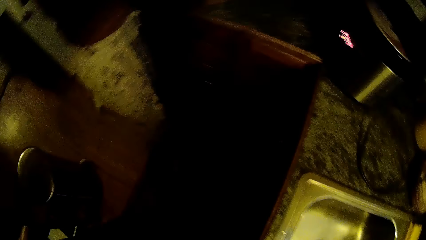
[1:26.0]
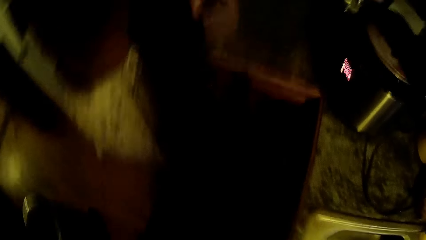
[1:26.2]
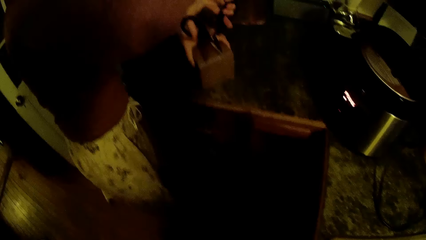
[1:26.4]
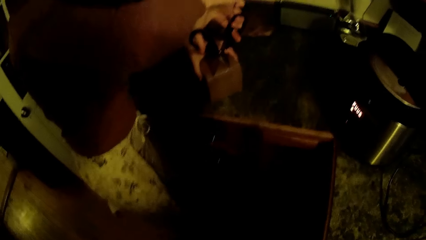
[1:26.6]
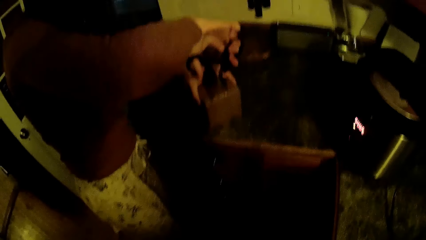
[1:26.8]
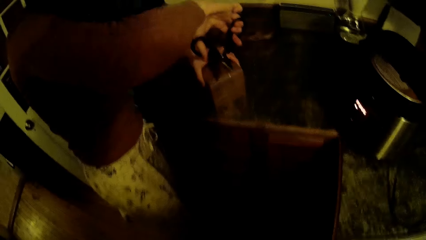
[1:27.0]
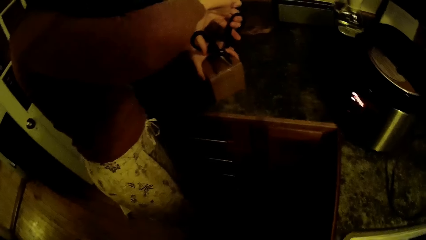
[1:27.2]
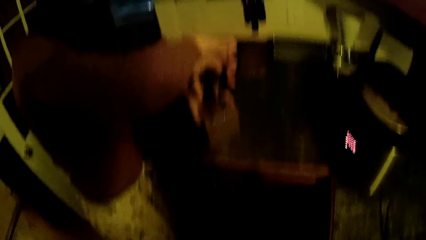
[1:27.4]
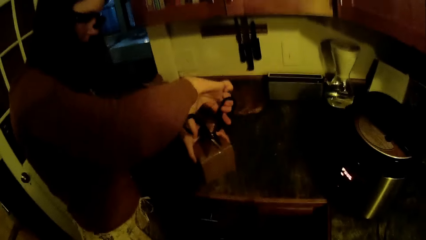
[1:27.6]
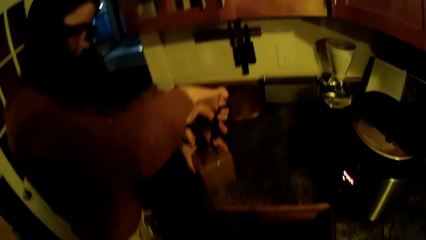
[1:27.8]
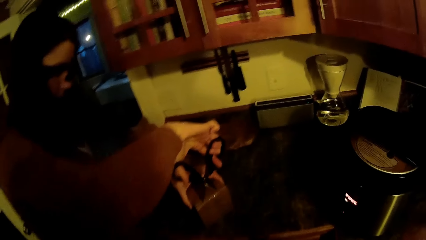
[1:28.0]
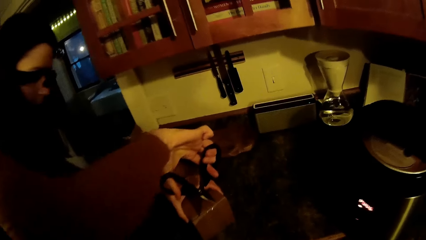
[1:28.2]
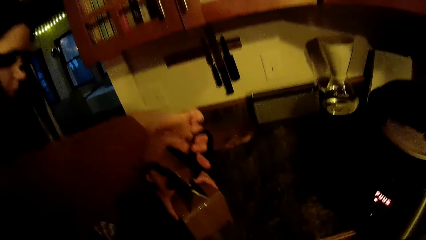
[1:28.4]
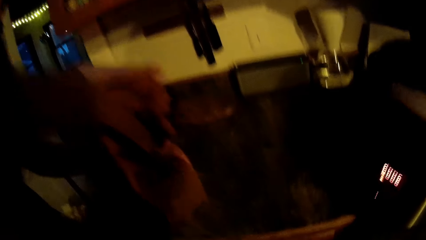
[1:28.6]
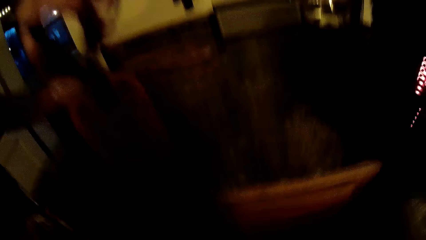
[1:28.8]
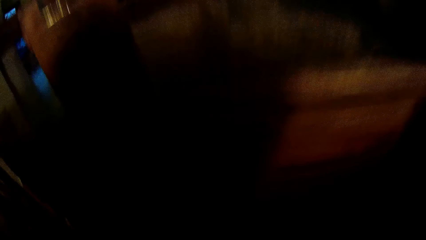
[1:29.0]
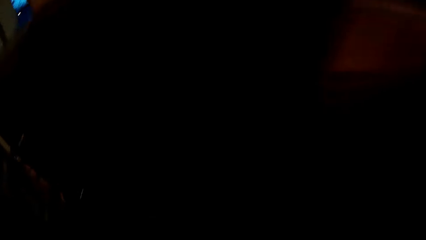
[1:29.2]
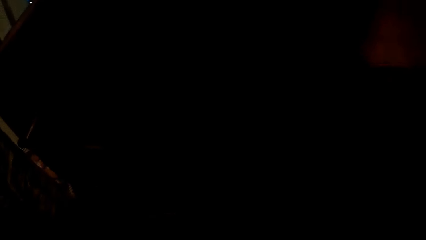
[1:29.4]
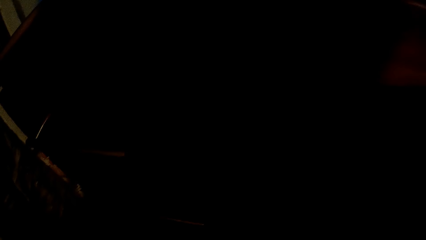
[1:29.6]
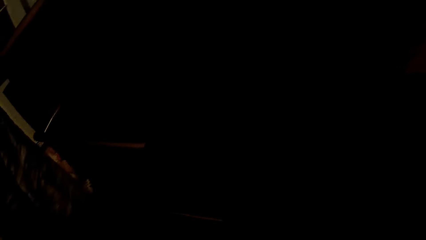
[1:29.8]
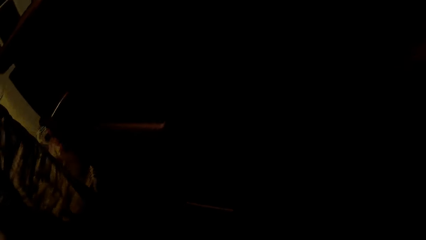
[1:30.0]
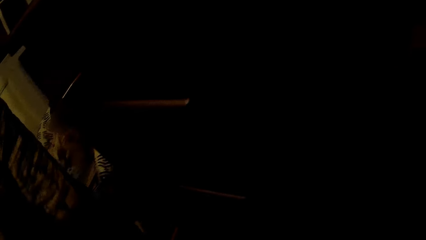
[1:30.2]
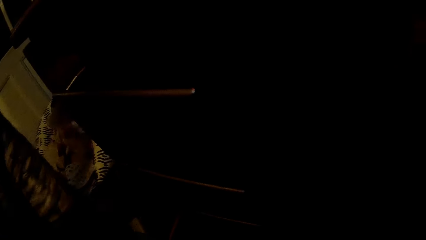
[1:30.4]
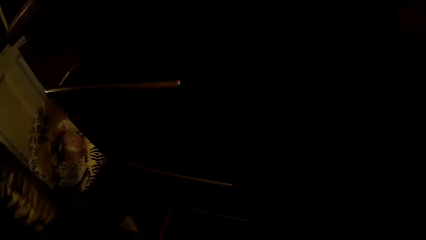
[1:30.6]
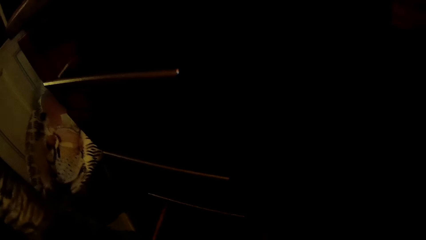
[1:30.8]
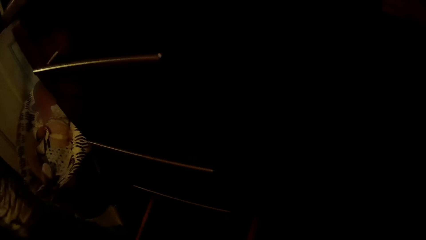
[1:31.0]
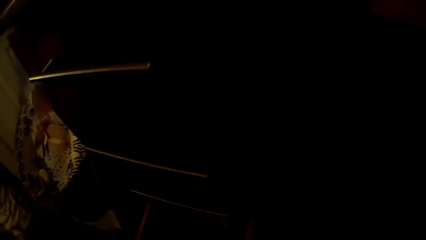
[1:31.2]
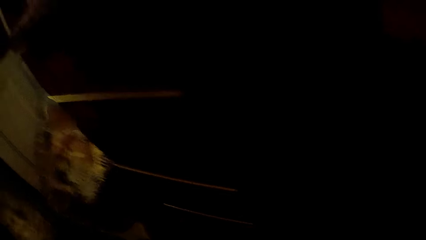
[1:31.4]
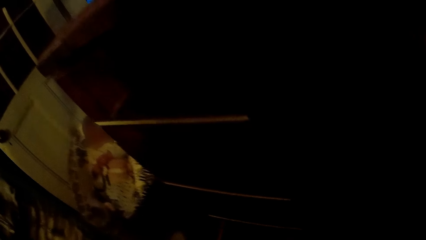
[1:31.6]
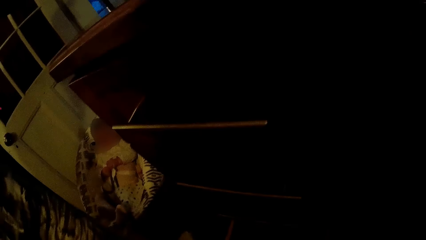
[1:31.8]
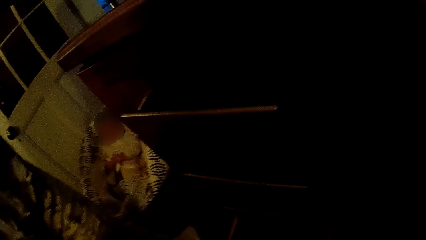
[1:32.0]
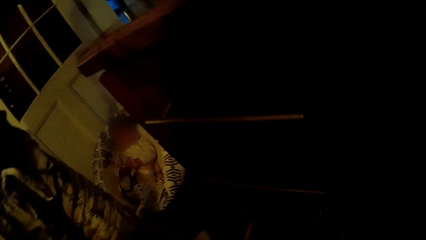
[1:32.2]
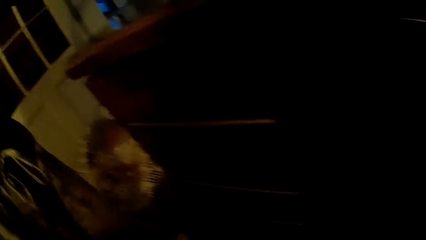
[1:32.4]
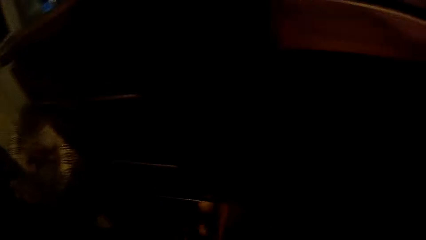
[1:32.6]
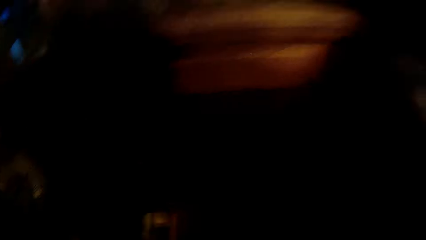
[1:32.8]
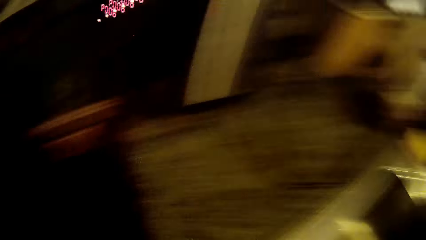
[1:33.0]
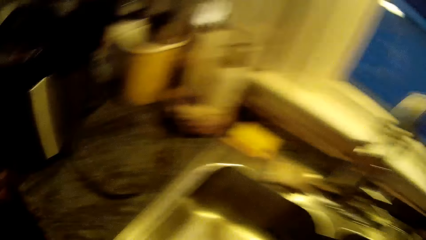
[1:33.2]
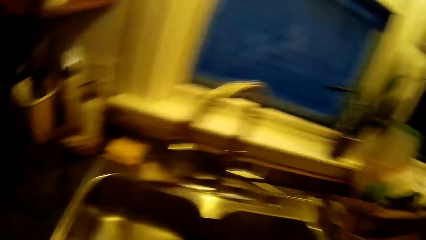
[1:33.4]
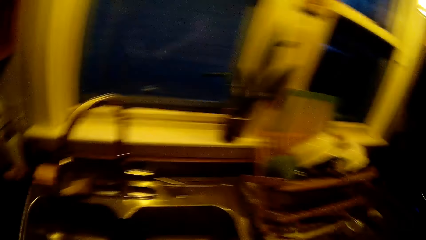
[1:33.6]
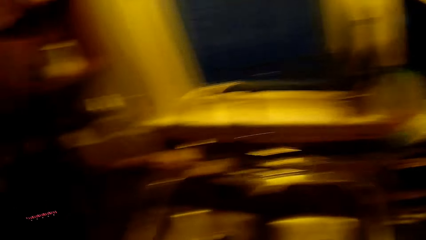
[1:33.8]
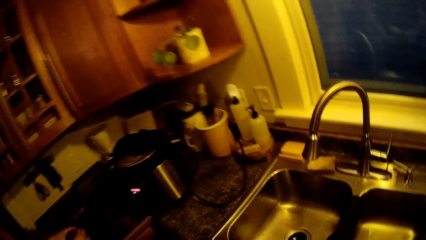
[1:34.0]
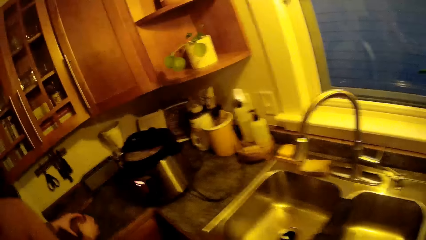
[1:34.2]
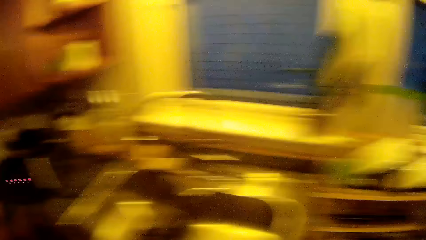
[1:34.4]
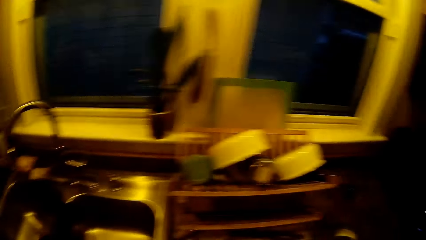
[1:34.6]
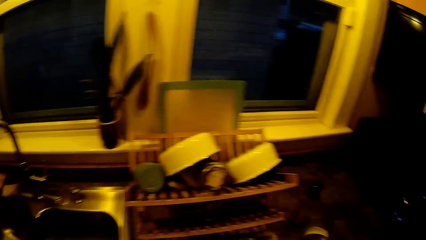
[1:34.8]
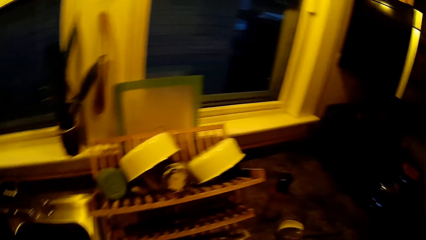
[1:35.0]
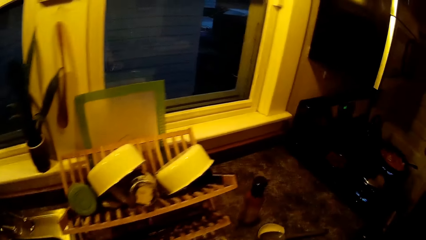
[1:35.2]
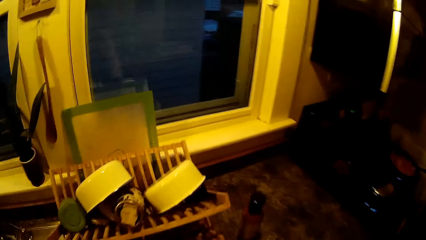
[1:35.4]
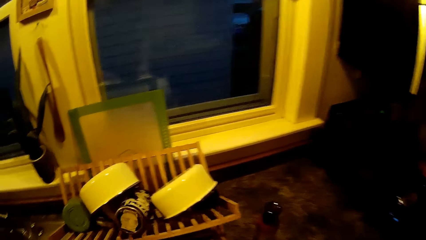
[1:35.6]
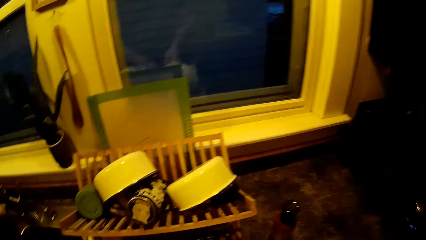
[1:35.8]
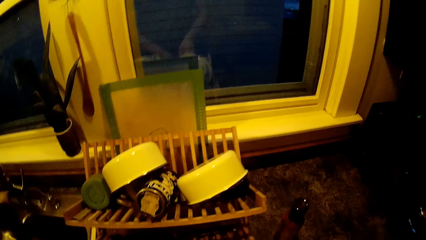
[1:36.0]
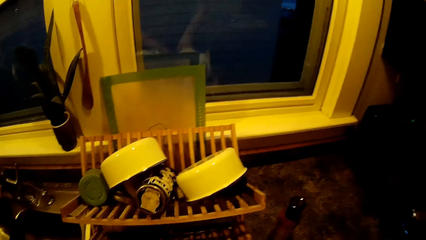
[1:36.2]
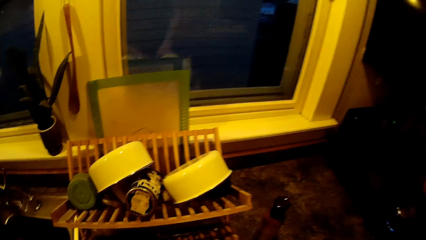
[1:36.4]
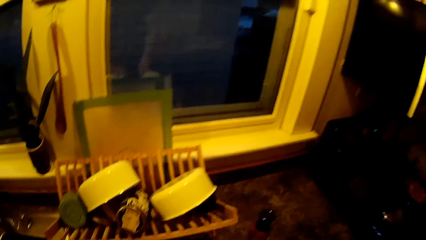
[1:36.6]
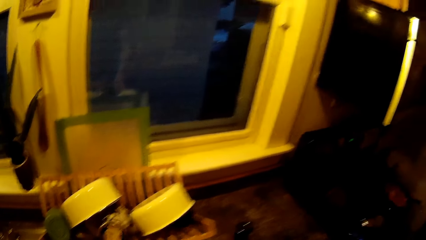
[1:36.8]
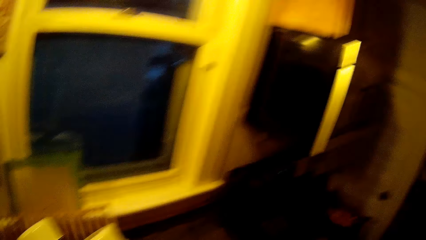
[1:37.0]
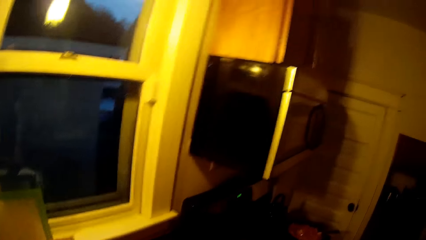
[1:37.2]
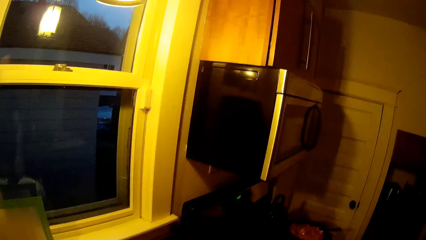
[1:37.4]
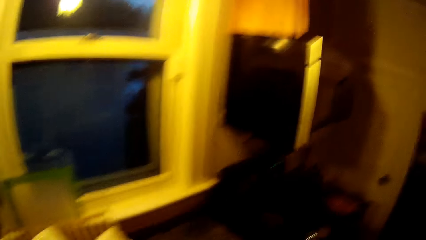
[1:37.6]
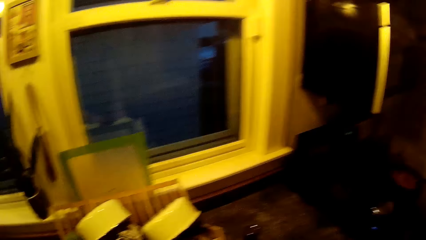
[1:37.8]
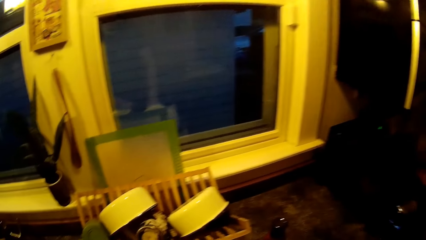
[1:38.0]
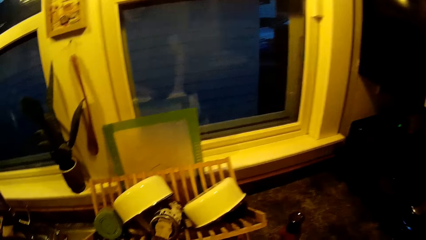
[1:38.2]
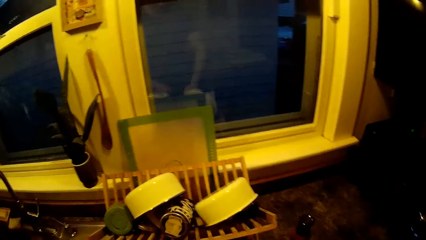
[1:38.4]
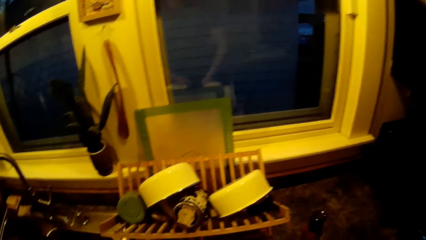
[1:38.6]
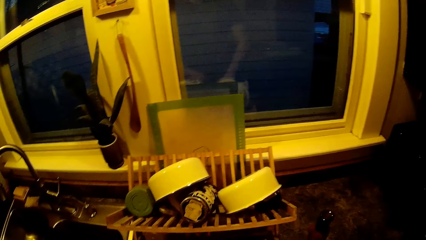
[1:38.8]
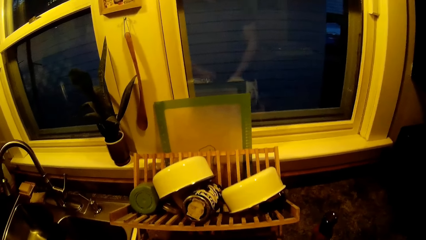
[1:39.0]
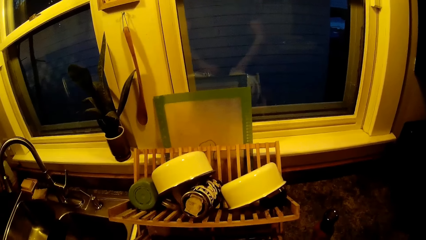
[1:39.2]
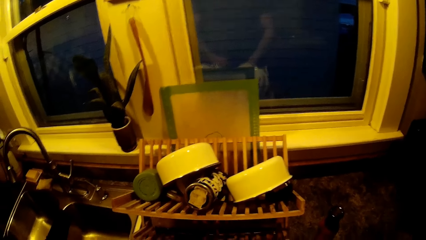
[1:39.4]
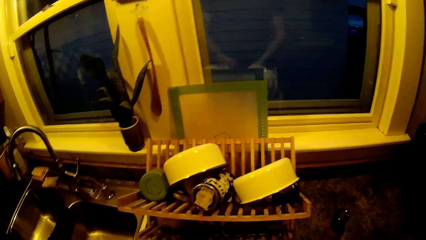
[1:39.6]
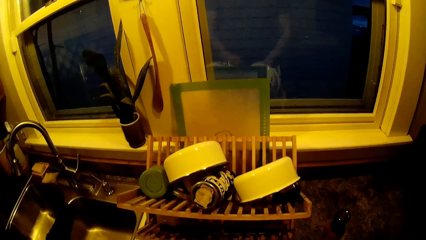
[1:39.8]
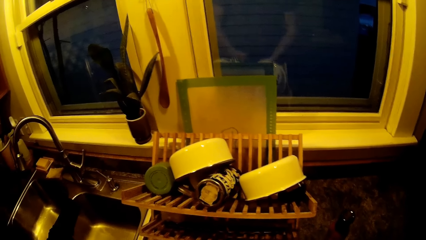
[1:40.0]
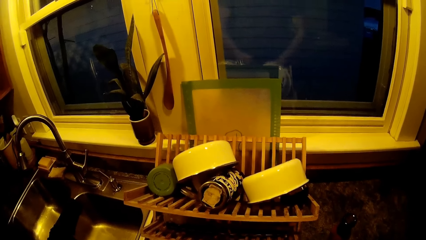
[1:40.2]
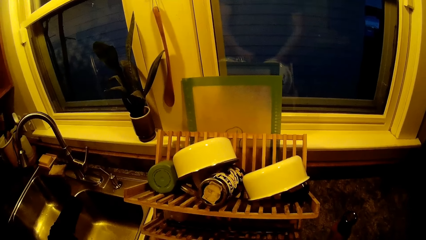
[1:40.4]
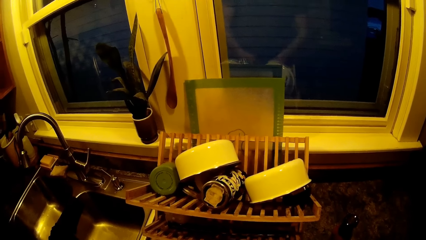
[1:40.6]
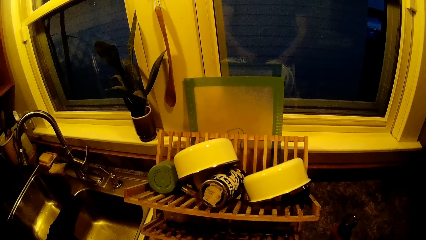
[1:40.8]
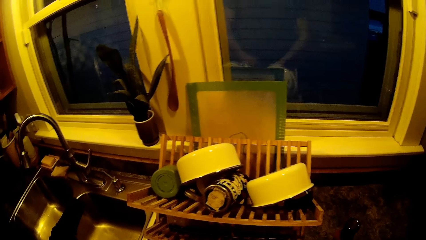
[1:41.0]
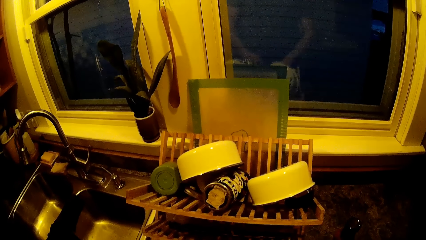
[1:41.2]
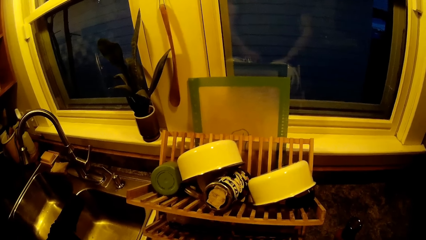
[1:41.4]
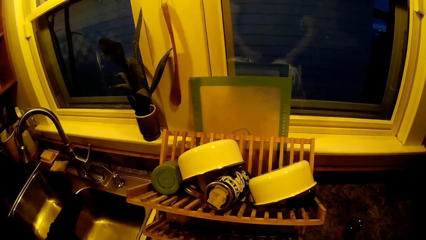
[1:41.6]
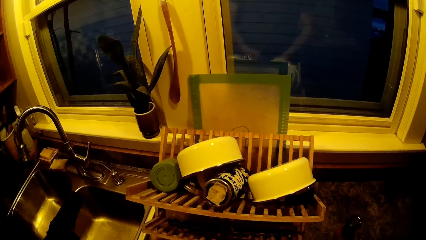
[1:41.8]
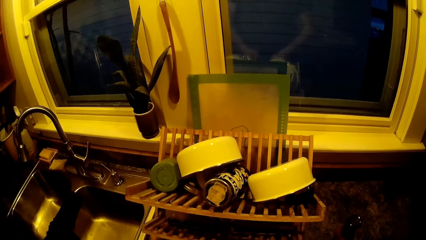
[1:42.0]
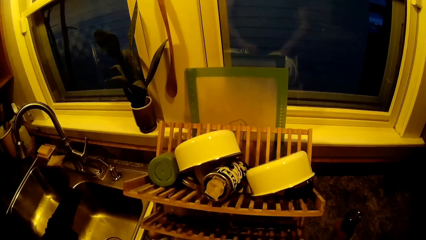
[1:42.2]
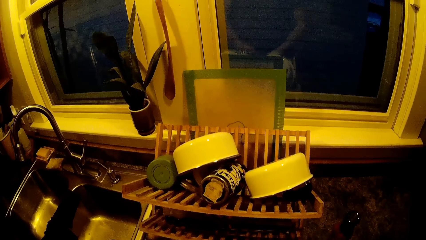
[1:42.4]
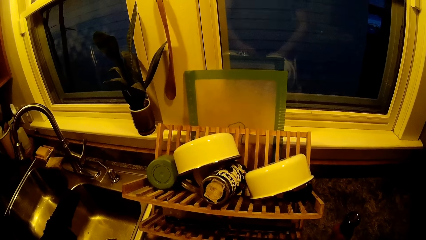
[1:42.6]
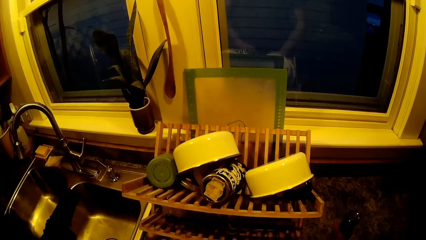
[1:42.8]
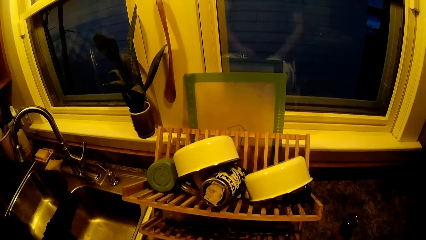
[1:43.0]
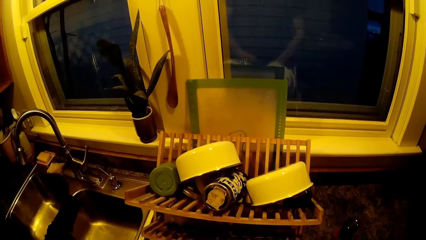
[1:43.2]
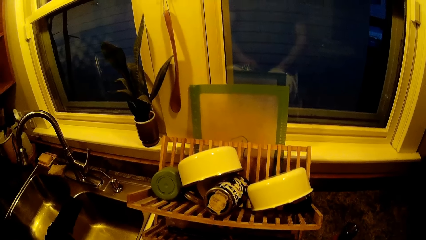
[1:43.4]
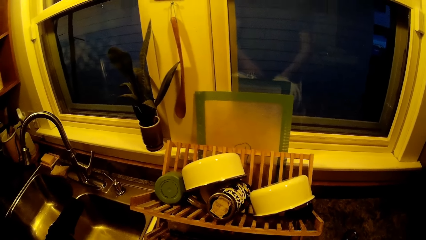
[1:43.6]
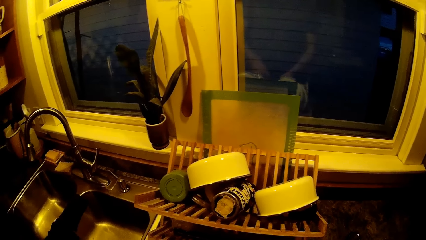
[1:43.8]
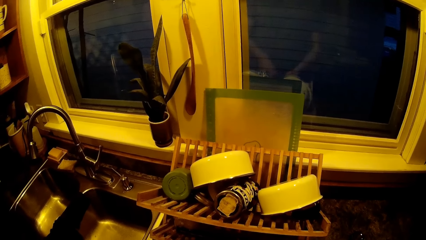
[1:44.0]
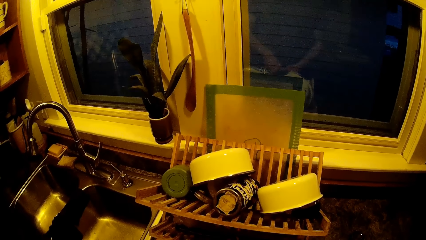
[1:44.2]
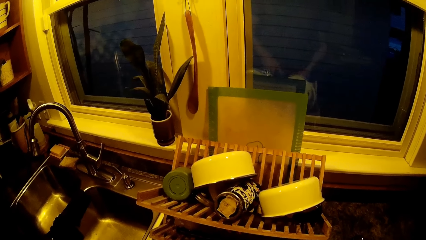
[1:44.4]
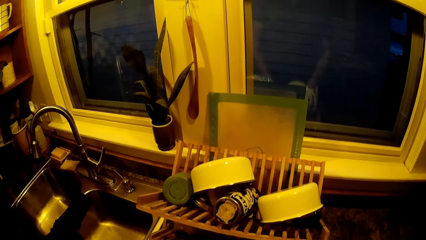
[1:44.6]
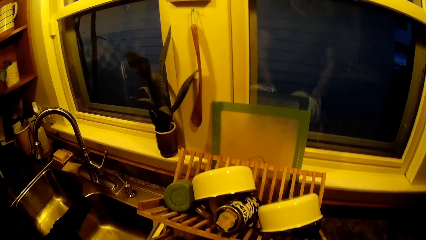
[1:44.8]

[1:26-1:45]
The woman places scissors on the carton with her right hand. The woman cuts the carton box. The camera wearer looks around. He interacts with a baby, interacts with the woman, looks around, and rubs a tin on a sink countertop with his right hand.
